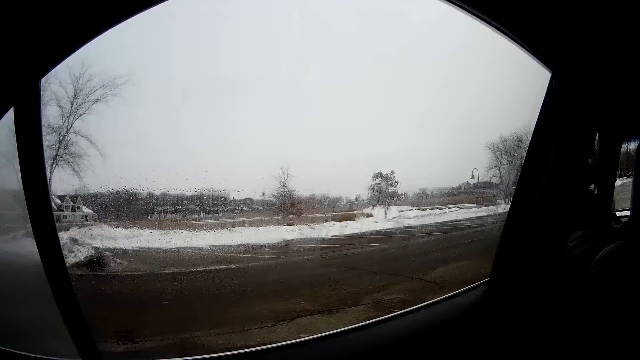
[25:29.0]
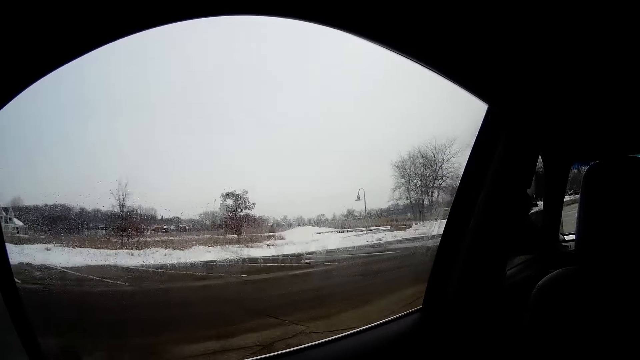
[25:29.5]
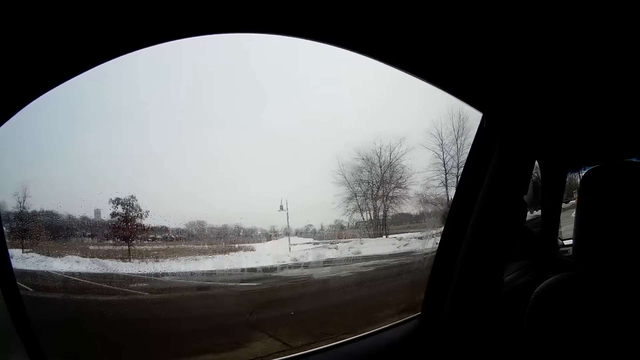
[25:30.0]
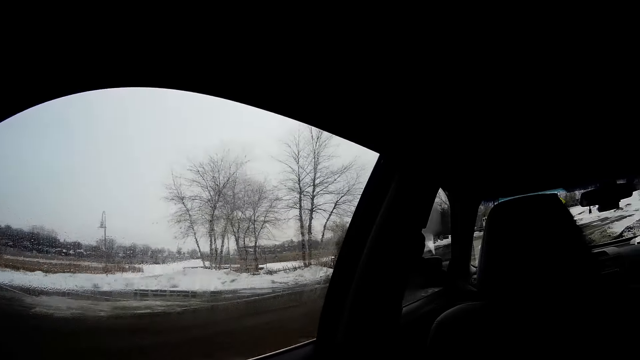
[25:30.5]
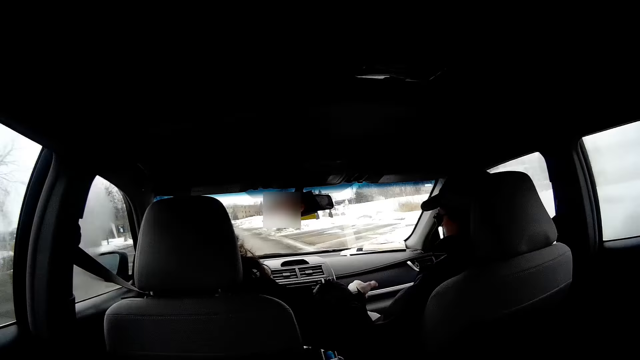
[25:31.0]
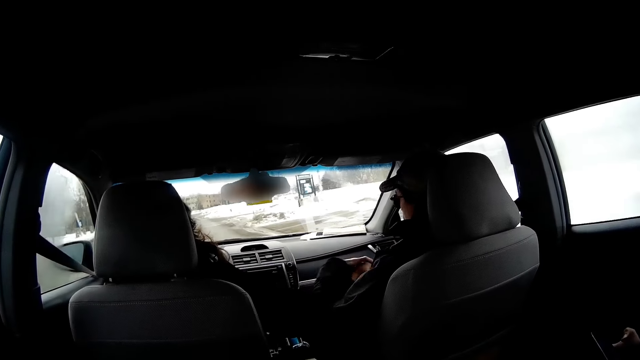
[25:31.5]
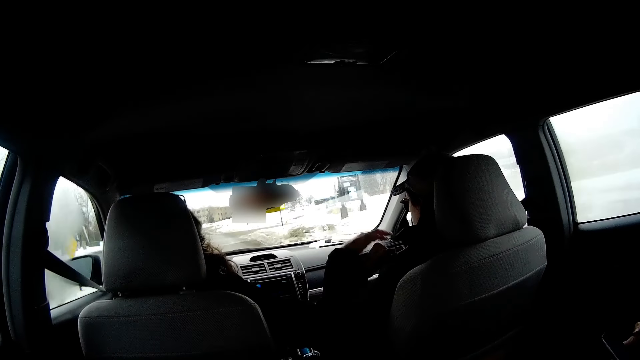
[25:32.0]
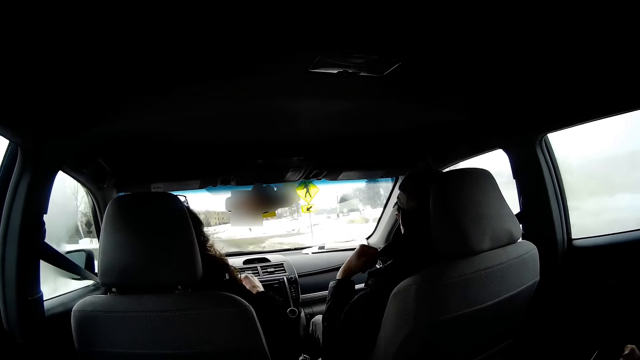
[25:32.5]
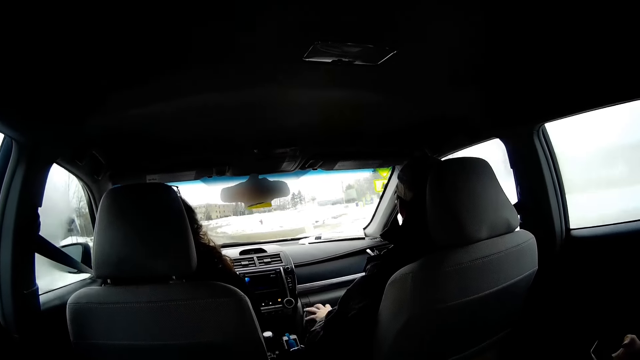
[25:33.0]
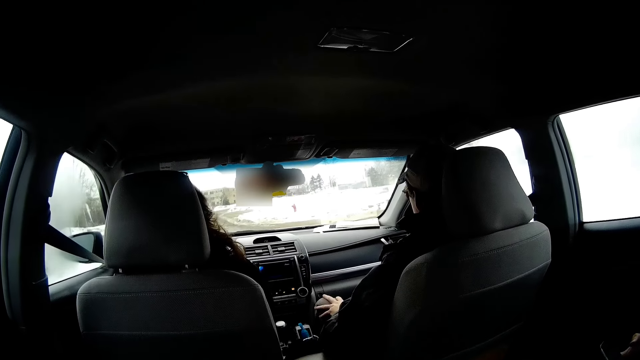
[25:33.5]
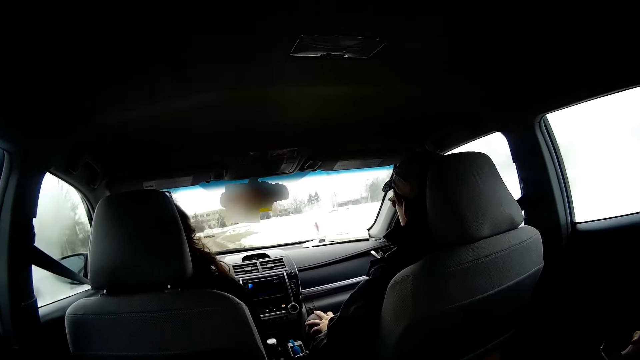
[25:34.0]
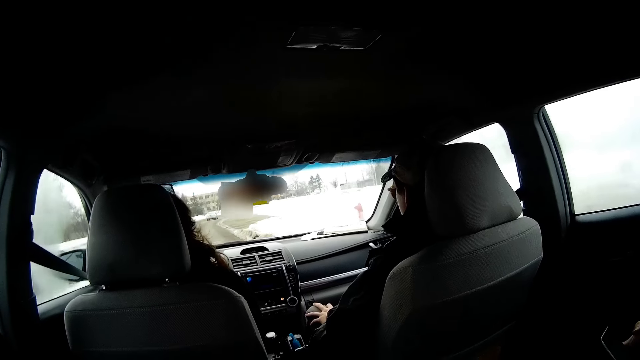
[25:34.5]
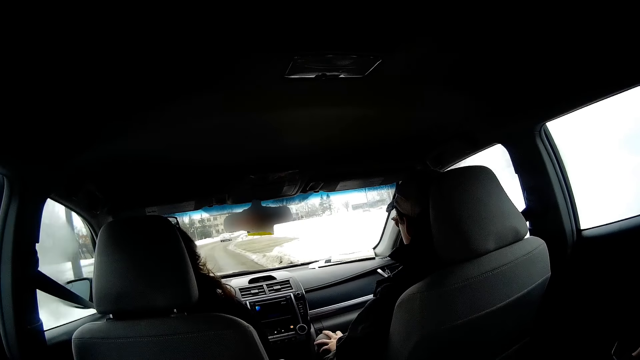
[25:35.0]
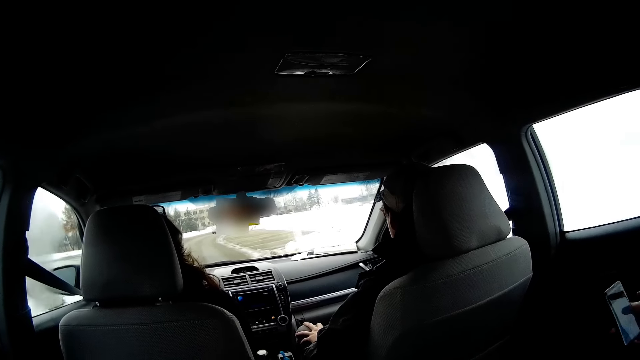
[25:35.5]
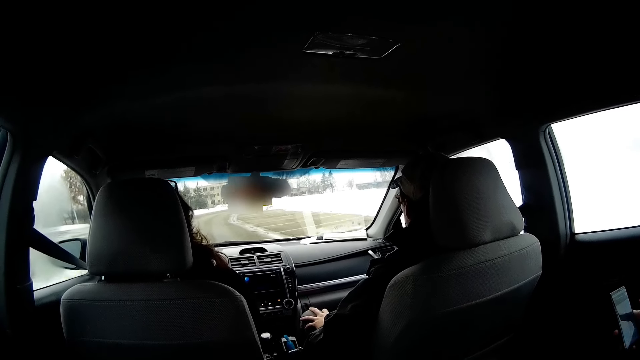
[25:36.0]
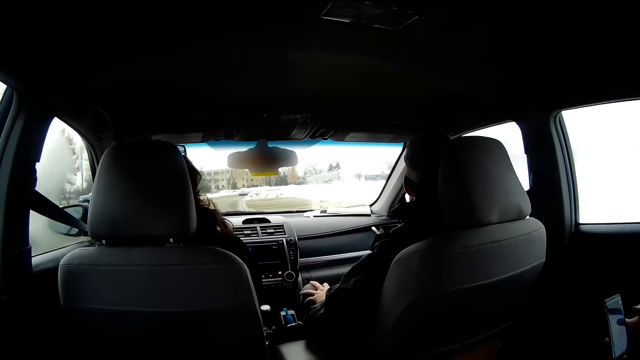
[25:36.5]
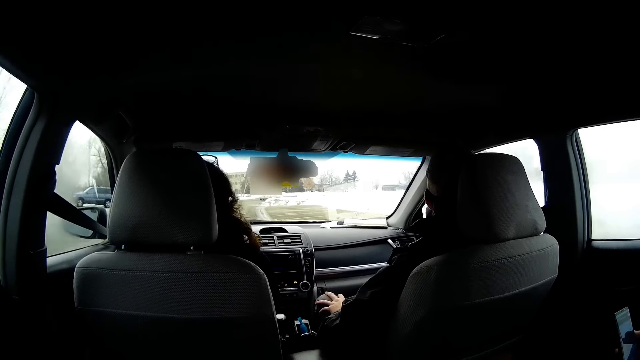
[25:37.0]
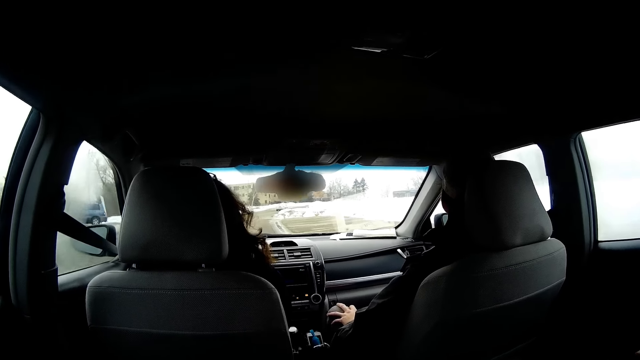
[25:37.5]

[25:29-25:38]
A person touches another person. The first person talks to the other person. The other person puts down the hand. The first person drives the car.

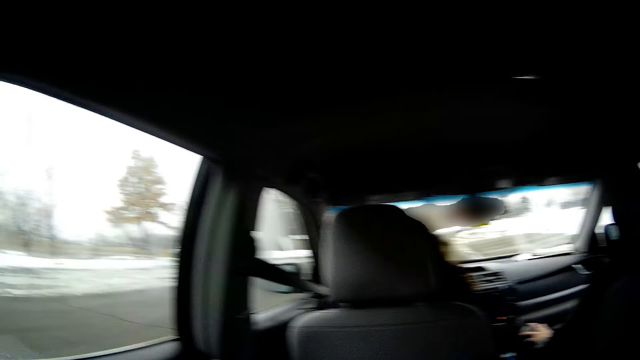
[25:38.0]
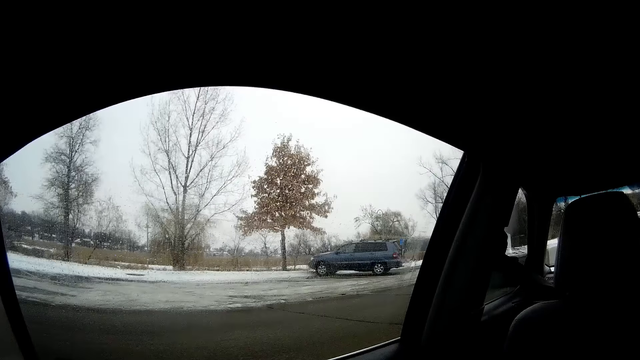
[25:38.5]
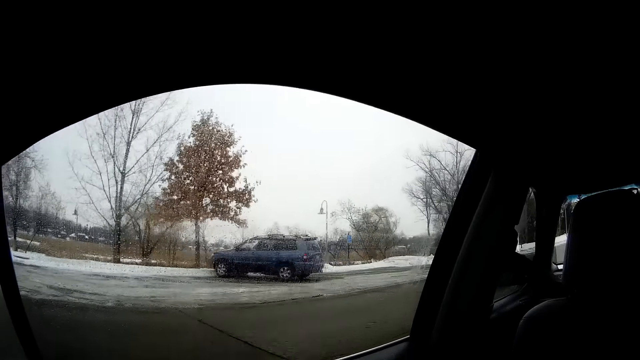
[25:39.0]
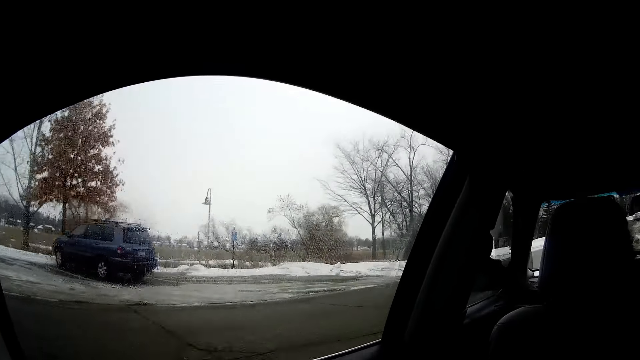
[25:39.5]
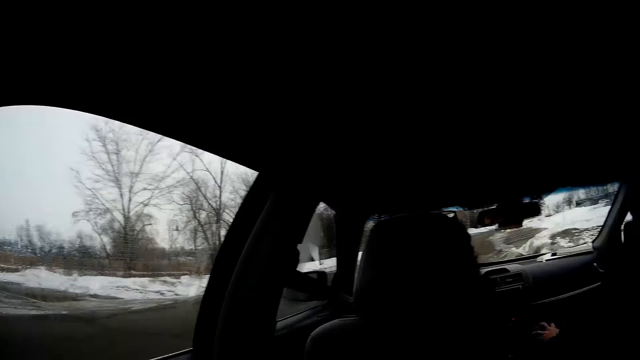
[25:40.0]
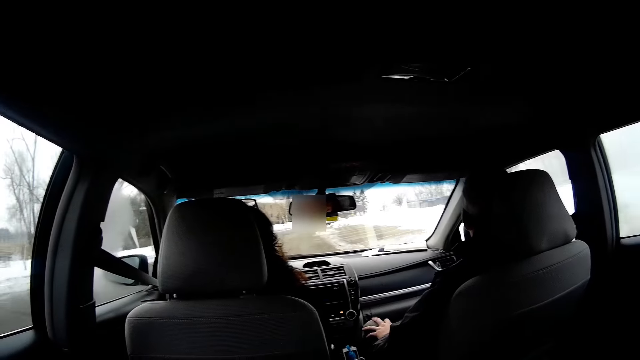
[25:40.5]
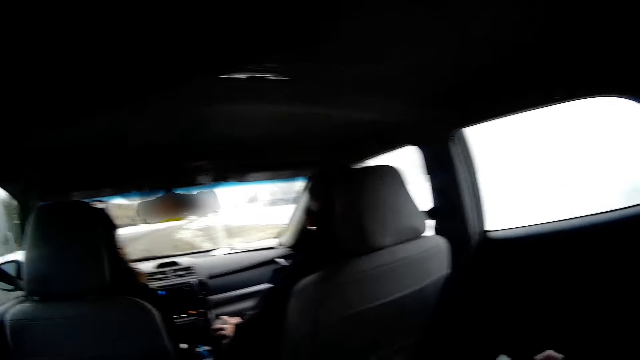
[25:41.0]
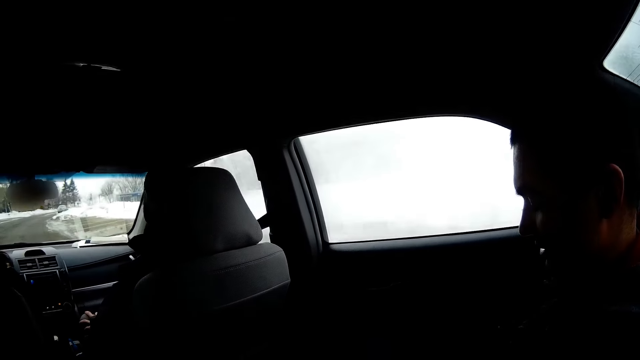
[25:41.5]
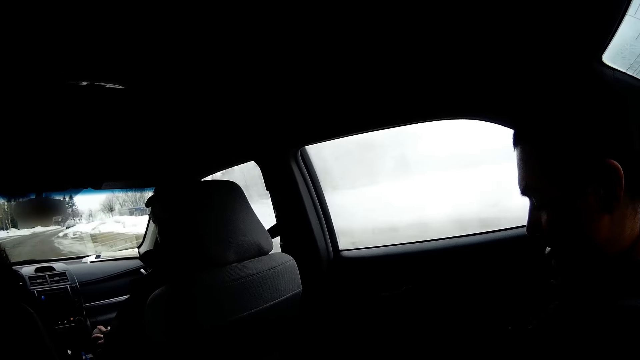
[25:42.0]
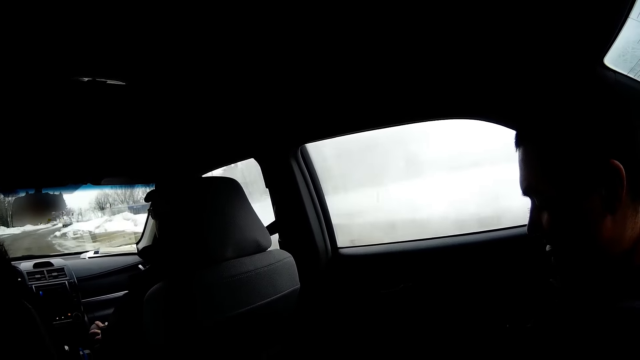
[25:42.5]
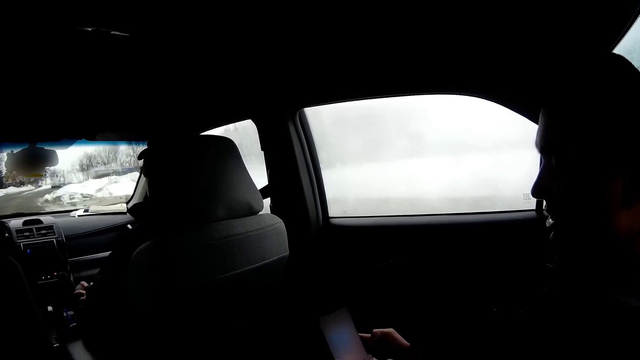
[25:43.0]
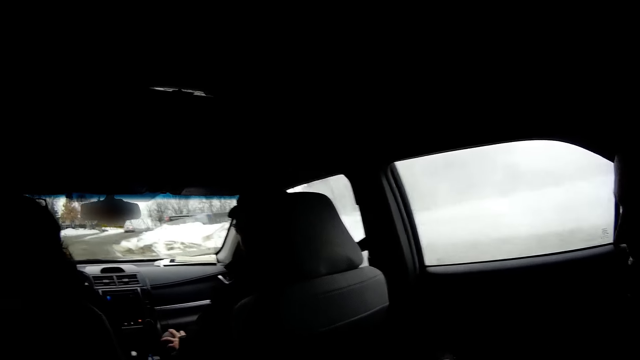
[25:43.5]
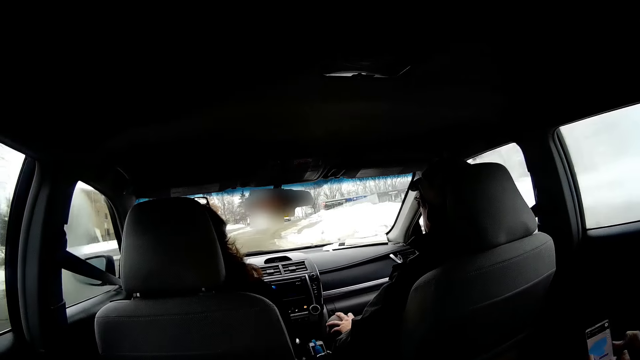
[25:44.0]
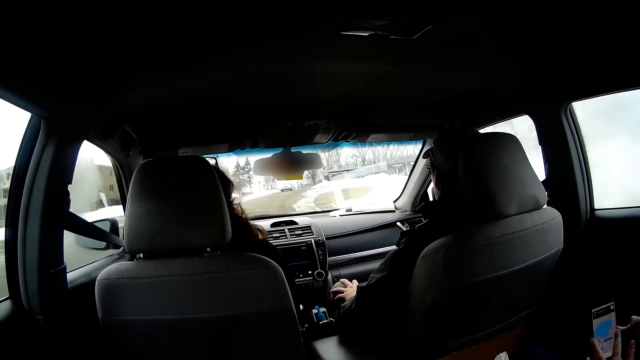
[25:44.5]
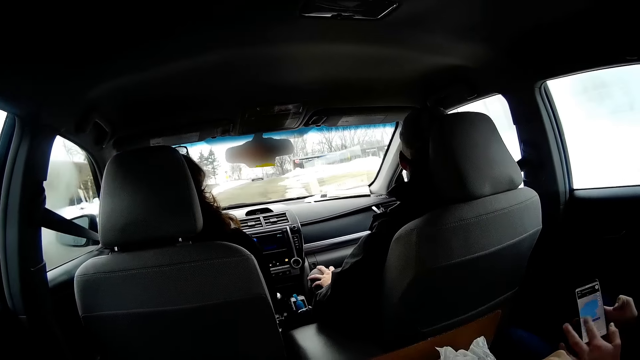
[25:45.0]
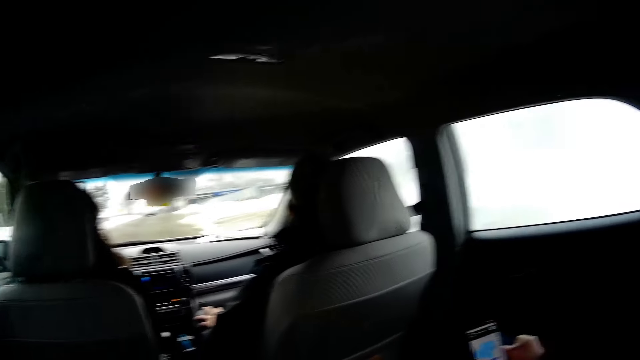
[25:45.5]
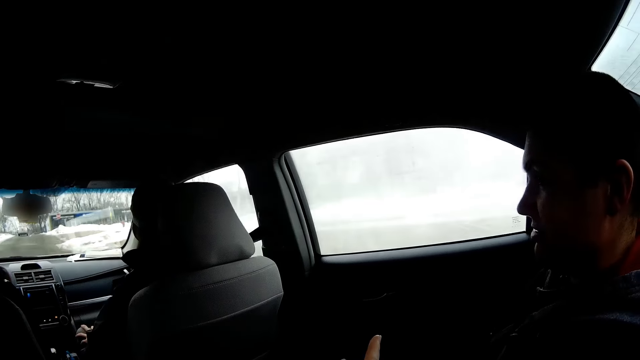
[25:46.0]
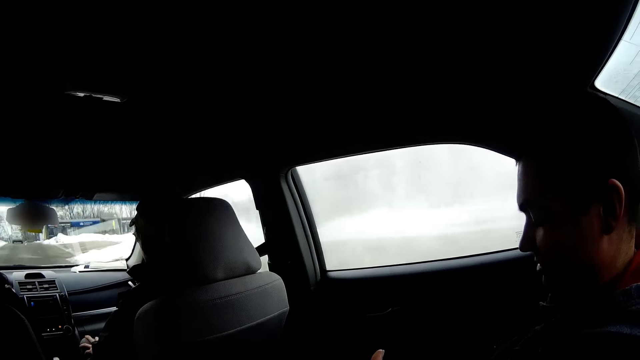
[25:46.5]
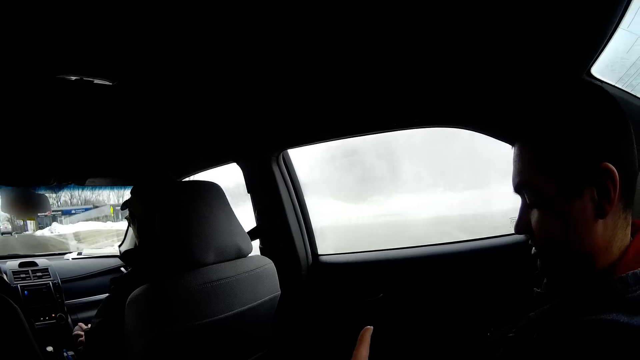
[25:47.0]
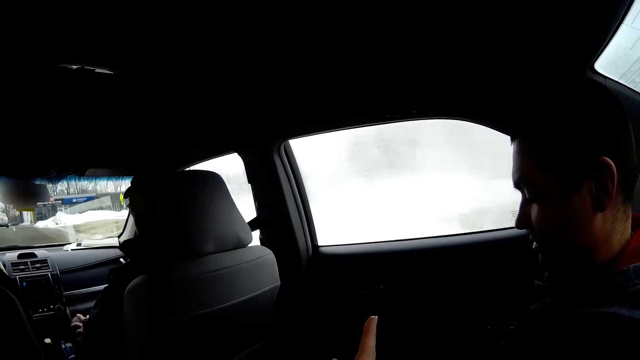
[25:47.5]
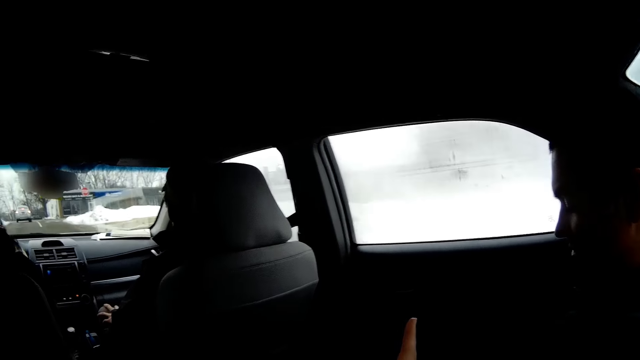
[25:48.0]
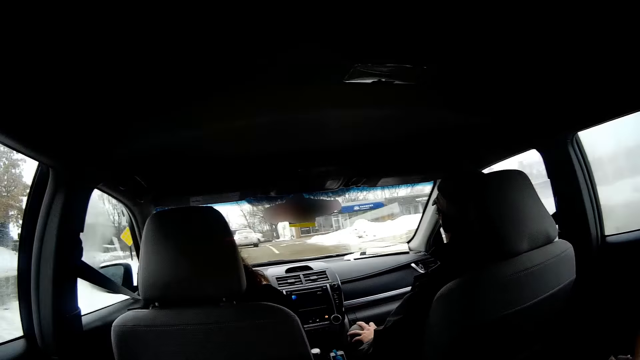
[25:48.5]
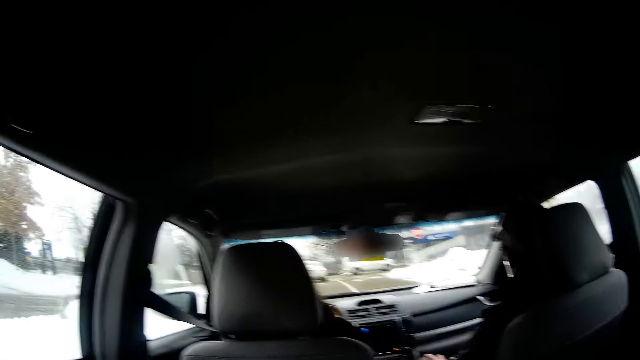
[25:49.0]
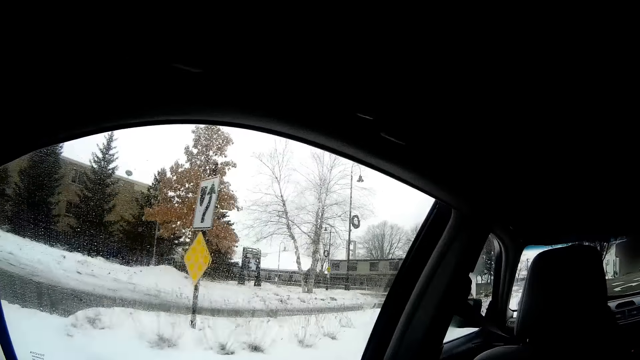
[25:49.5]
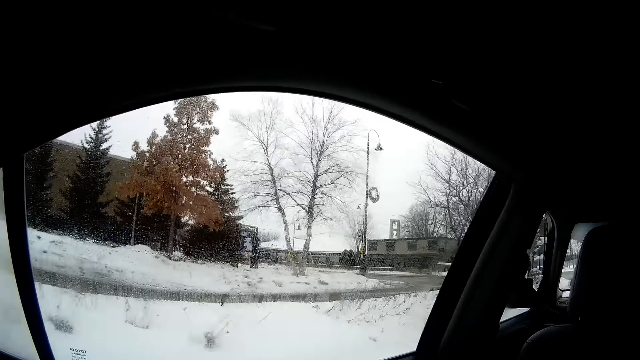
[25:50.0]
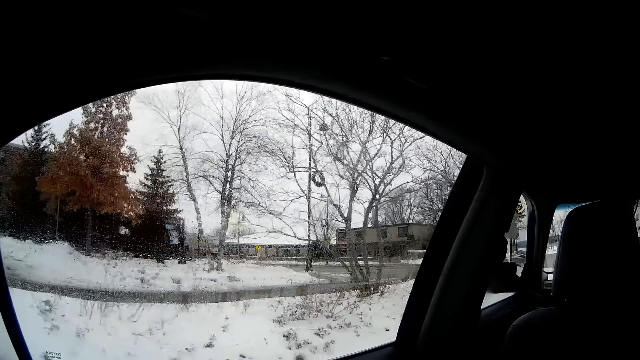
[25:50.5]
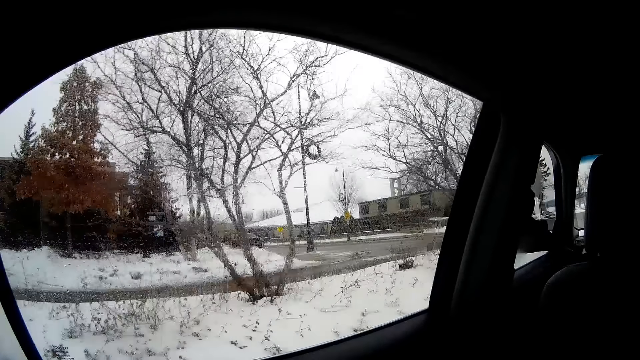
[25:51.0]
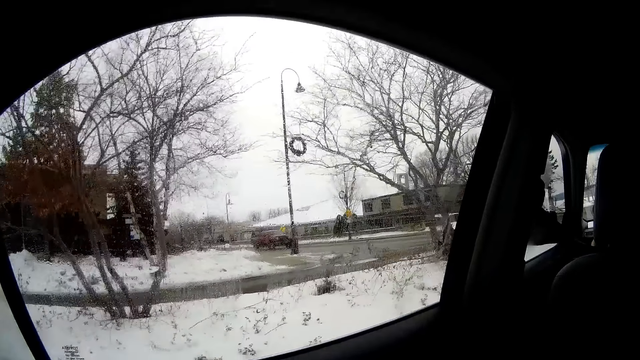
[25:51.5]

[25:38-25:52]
The camera wearer looks through the window. A person drives the car. Another person talks to the camera wearer. The other person scrolls the phone. The first person drives the car. The camera wearer looks through the window.
